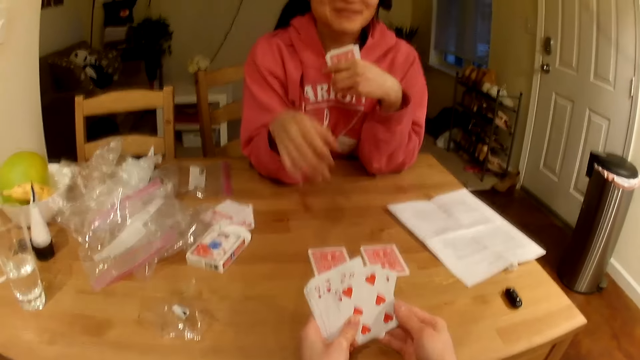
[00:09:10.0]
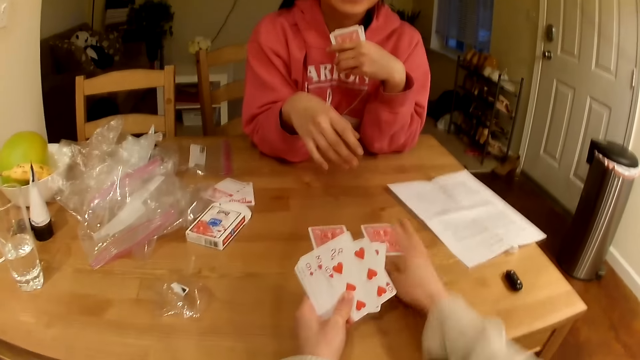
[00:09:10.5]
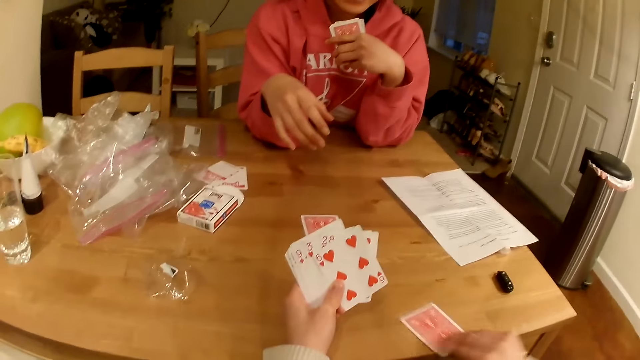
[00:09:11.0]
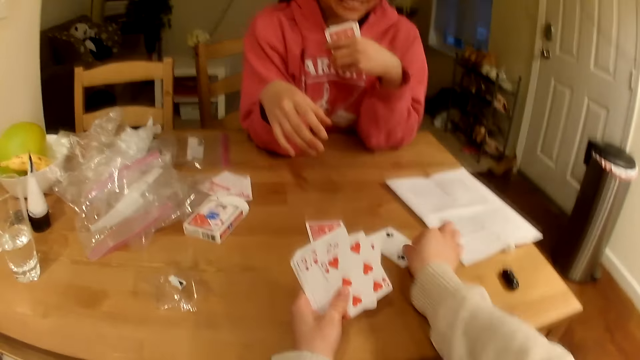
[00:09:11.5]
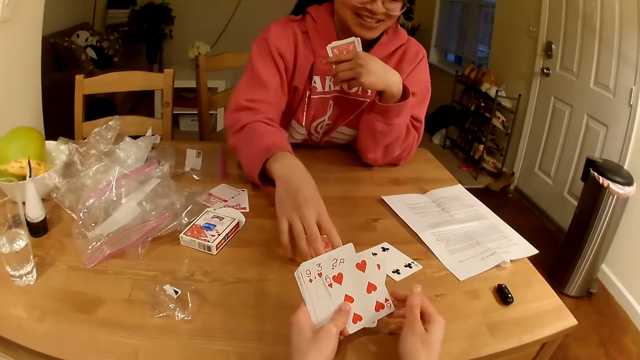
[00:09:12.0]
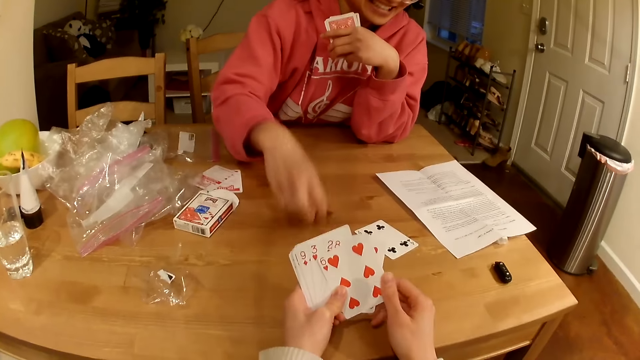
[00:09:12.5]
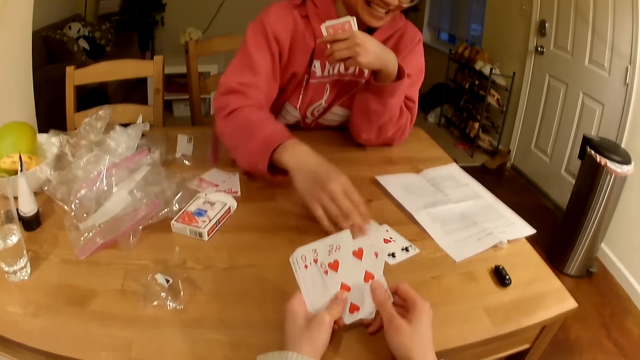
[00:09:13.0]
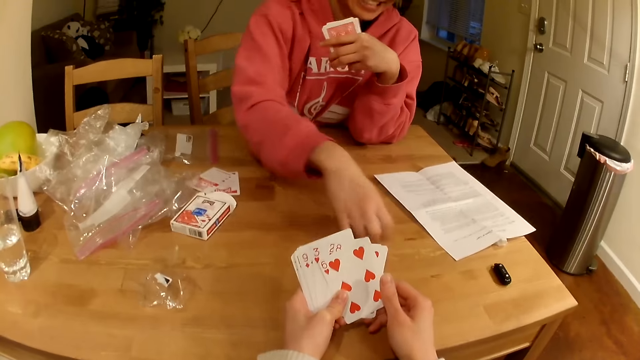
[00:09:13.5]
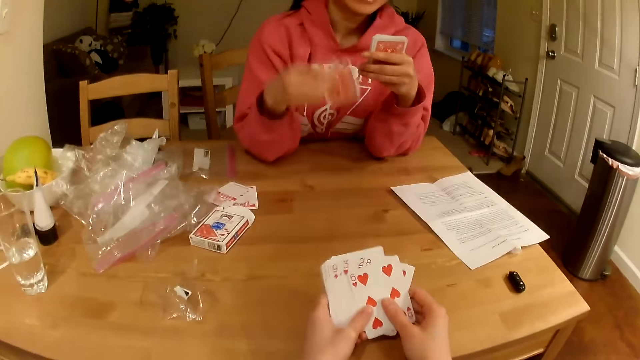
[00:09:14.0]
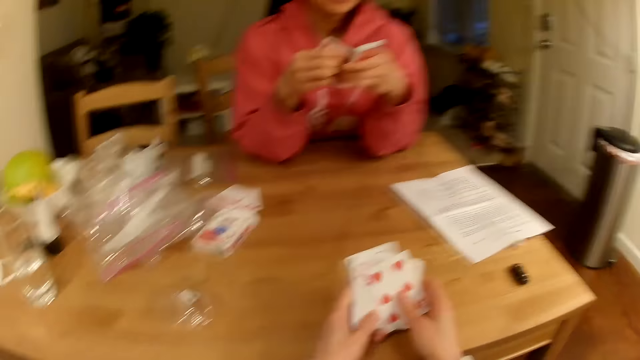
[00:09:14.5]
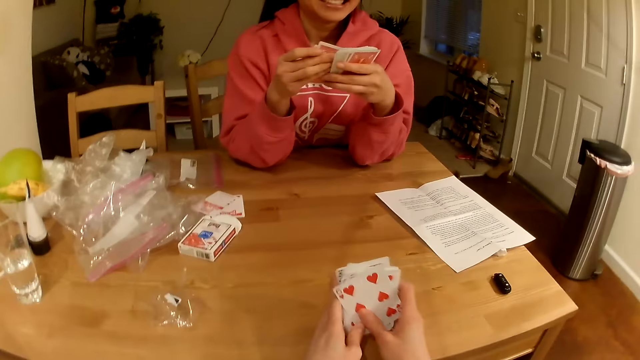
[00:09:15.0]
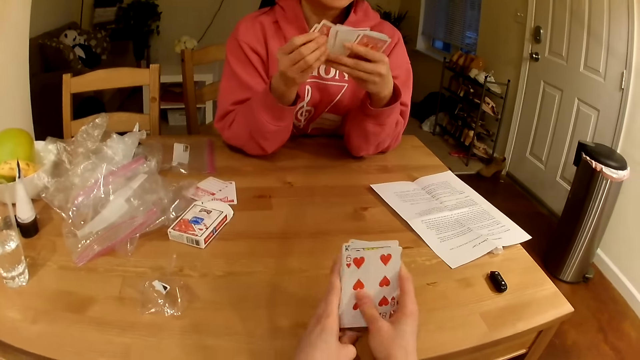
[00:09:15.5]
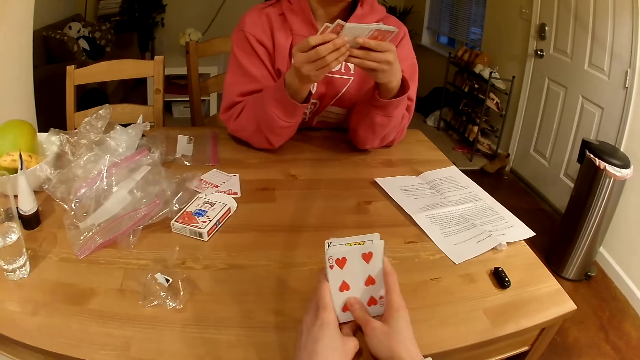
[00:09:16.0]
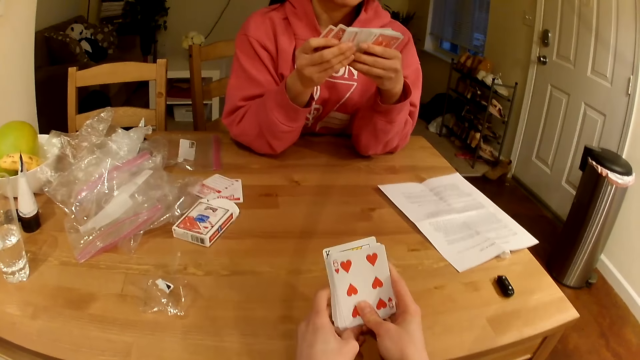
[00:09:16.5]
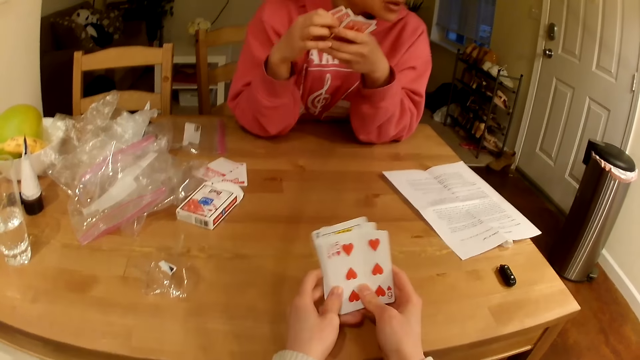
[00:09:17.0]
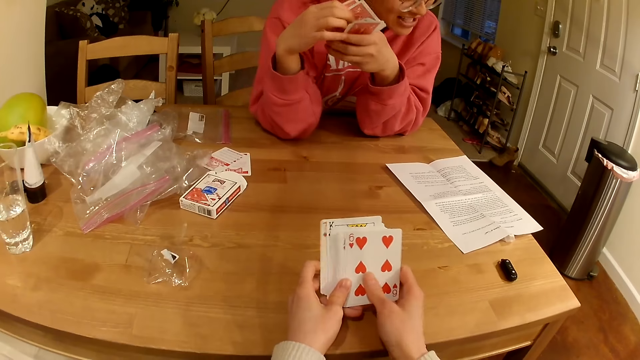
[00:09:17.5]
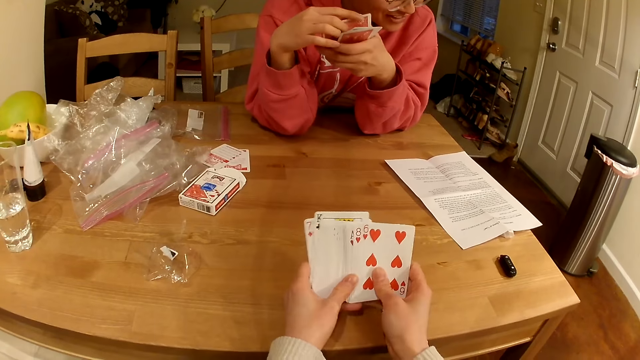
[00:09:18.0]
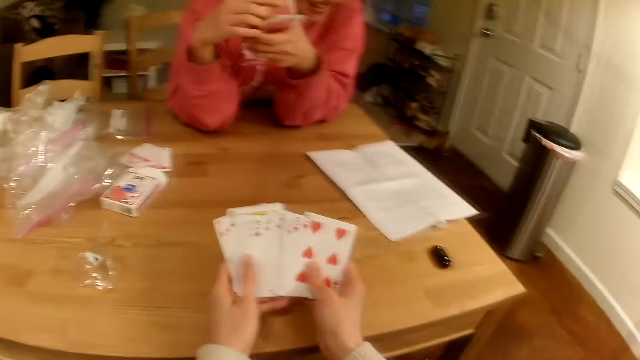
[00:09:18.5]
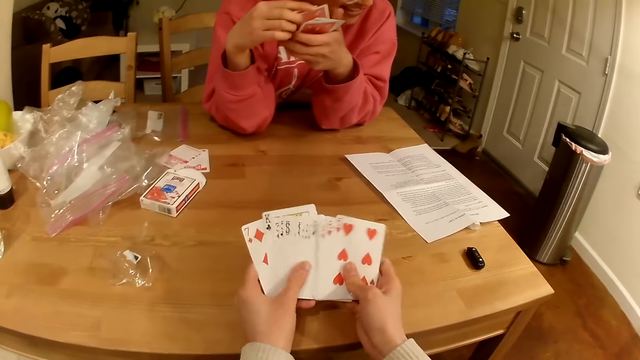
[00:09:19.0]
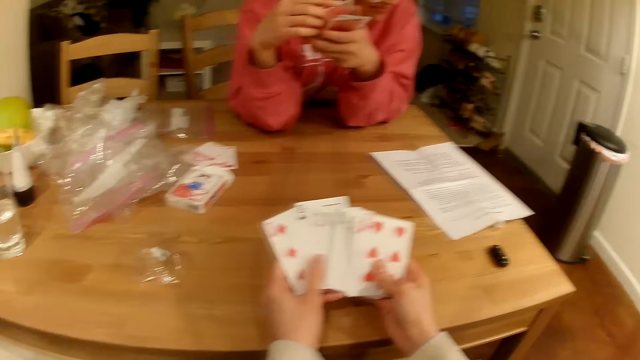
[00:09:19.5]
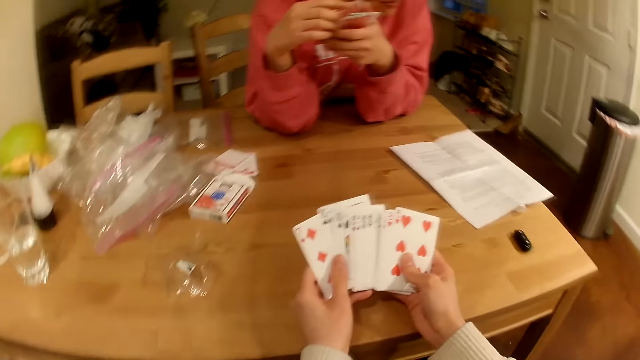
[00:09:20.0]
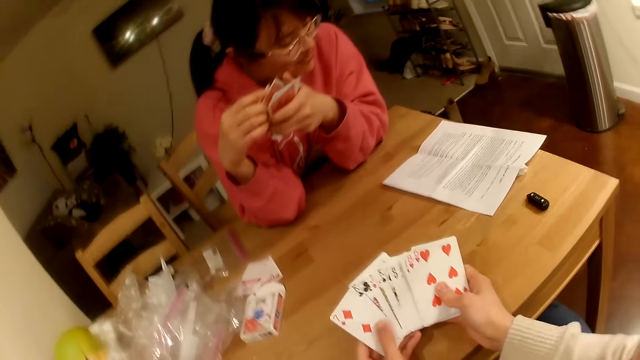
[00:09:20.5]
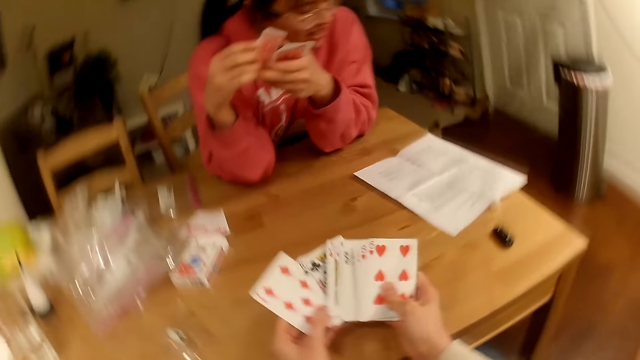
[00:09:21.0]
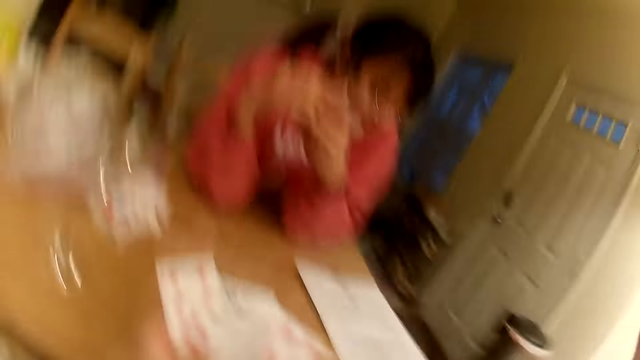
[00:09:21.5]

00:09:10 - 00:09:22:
The camera wearer flips a playing card on the table. A woman picks up playing cards on the table. The woman opens a card. The woman looks at a written paper on the table and talks with the camera wearer. The camera wearer shuffles the playing cards.

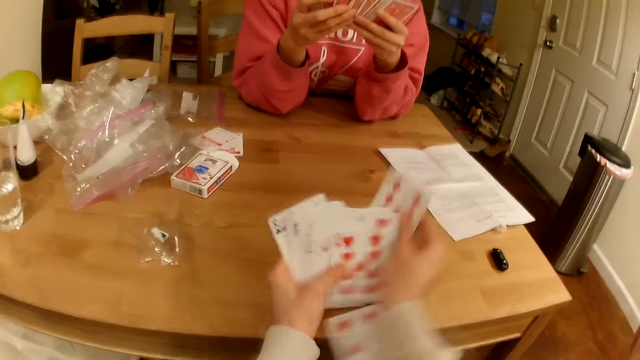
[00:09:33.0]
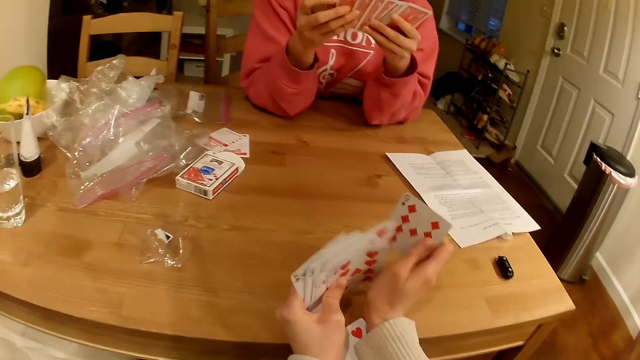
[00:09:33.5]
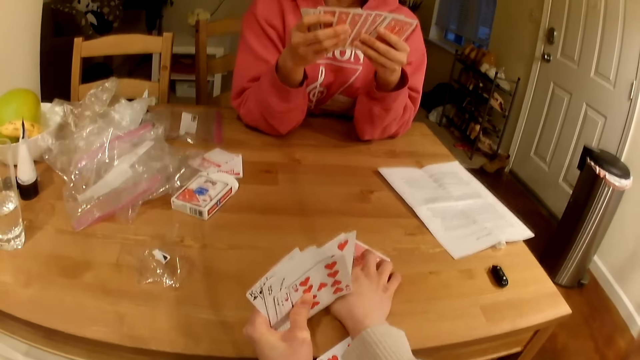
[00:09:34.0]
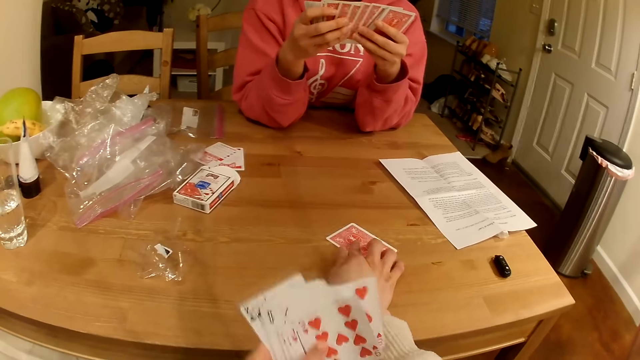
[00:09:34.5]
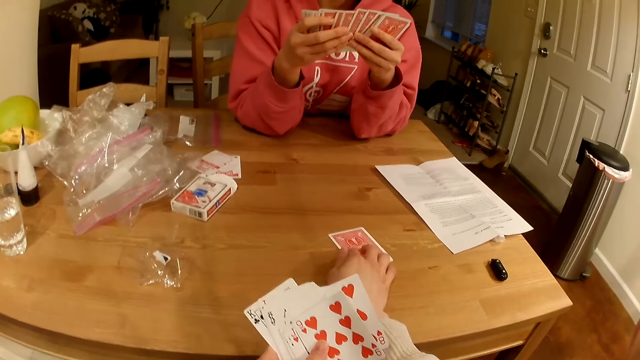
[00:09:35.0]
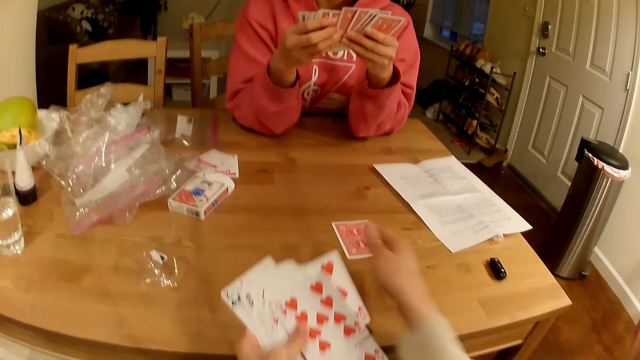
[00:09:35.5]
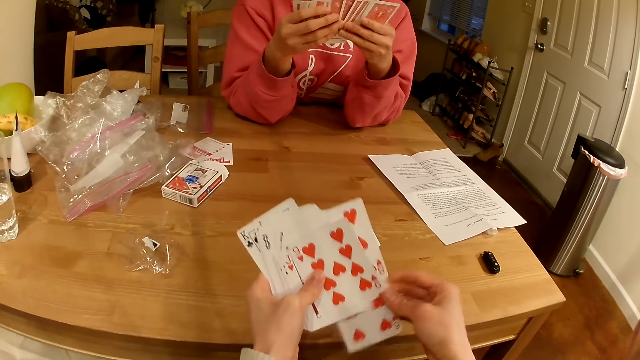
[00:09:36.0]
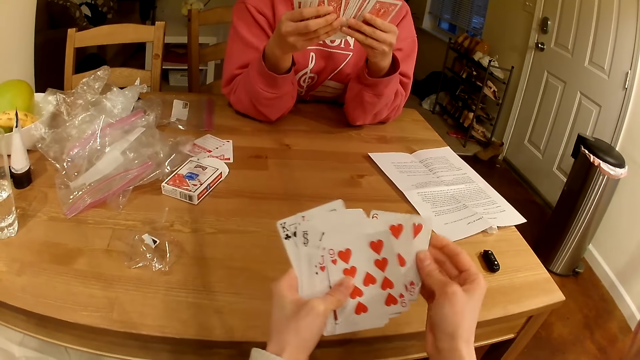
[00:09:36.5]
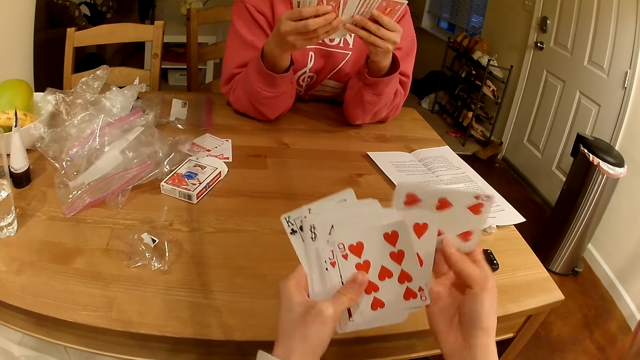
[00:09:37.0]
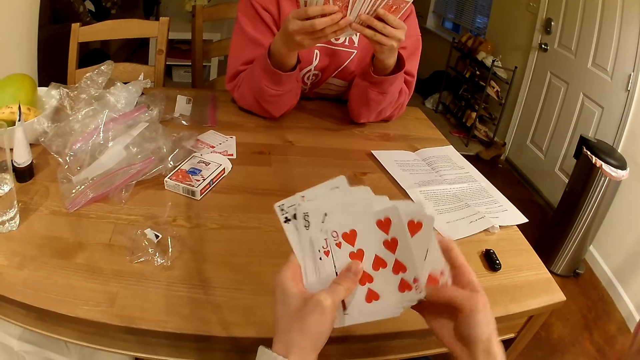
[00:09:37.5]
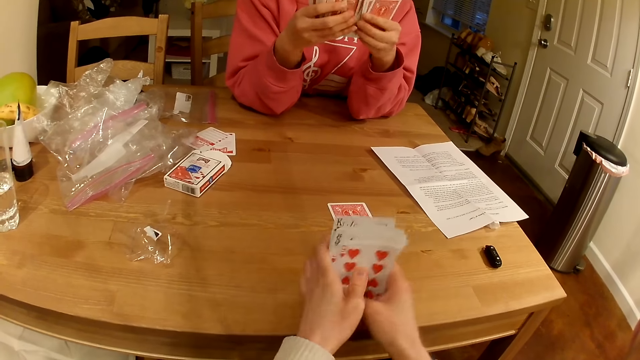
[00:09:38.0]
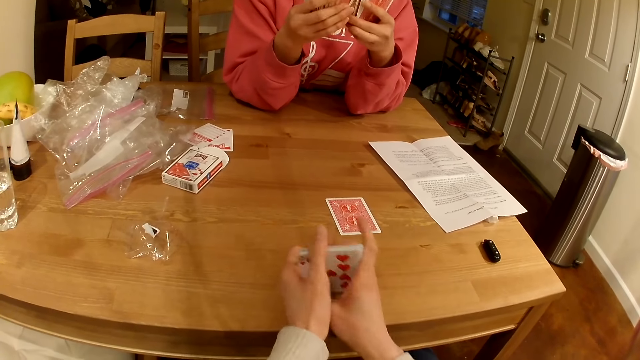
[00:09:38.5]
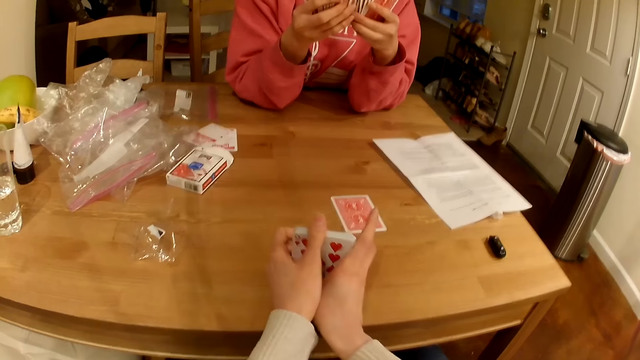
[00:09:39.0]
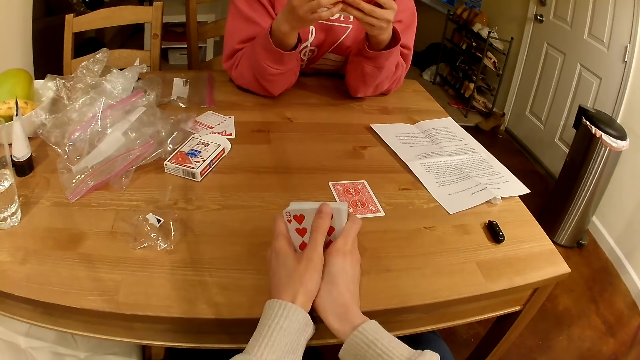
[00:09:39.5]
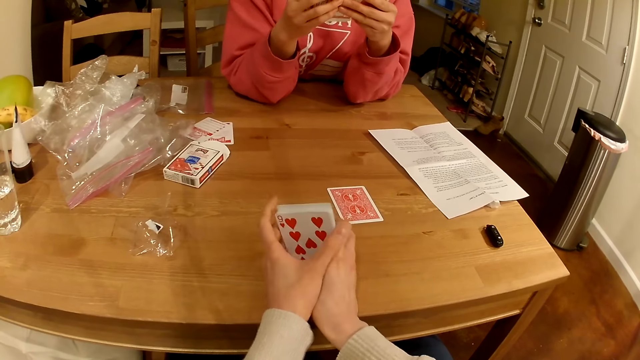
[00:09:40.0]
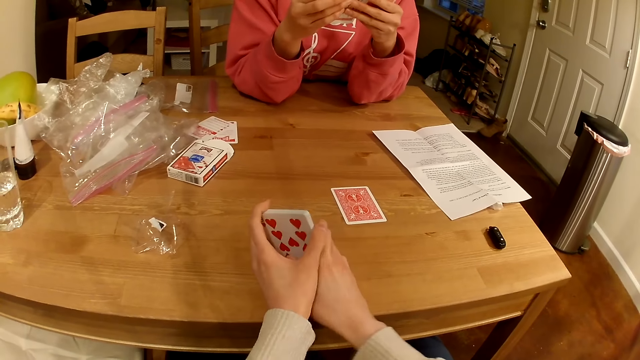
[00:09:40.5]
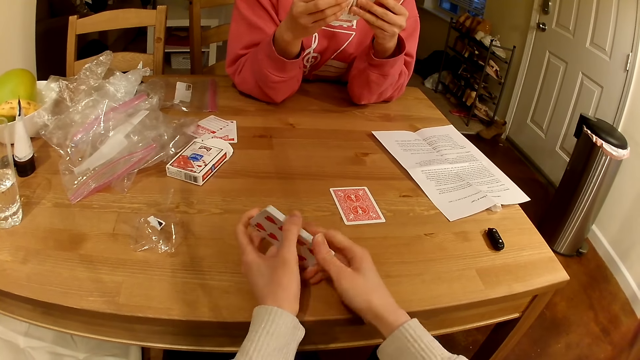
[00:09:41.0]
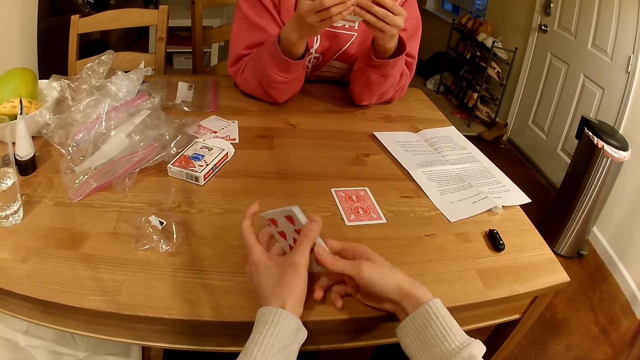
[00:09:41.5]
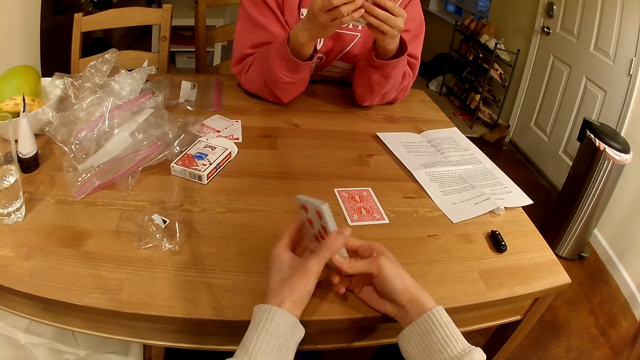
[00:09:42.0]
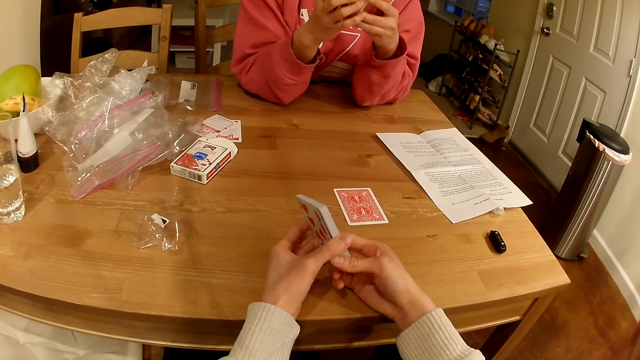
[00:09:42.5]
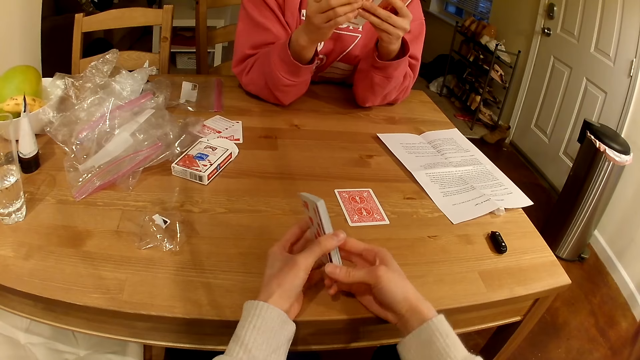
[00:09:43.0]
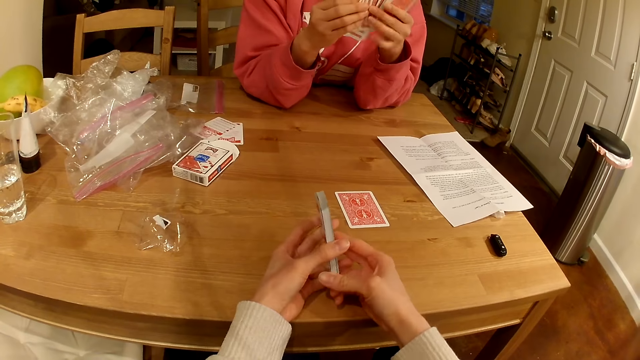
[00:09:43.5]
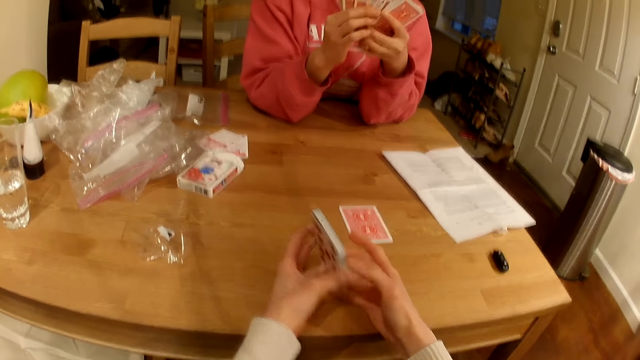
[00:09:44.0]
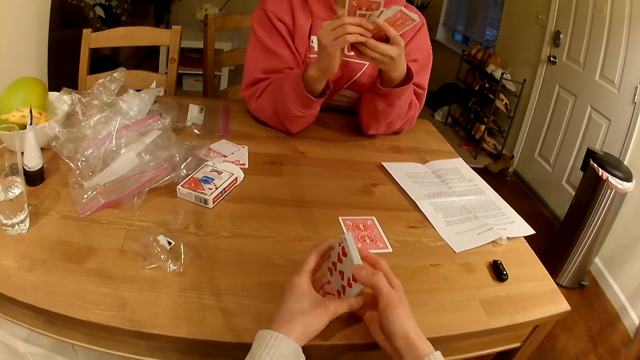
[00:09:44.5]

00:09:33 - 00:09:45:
The camera wearer puts a playing card on the table. They play cards with a woman.
